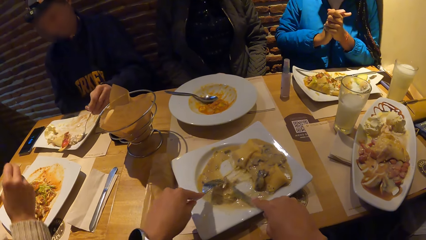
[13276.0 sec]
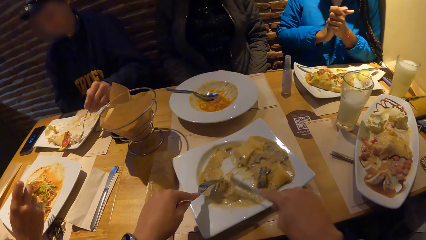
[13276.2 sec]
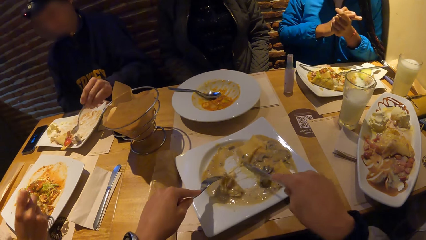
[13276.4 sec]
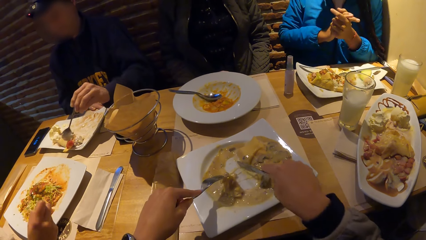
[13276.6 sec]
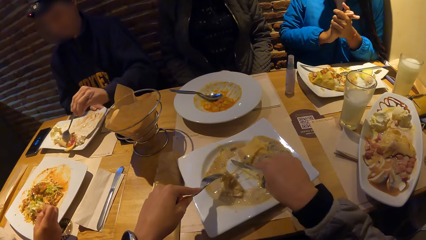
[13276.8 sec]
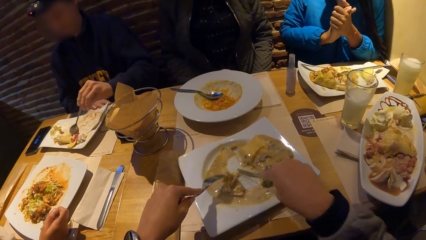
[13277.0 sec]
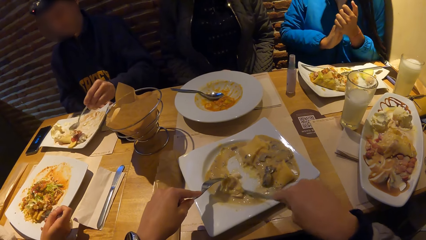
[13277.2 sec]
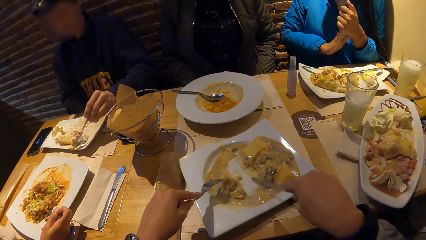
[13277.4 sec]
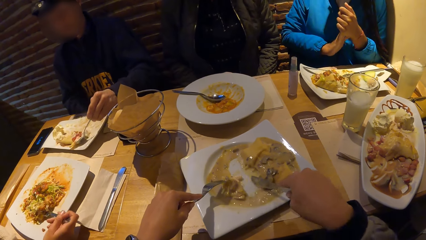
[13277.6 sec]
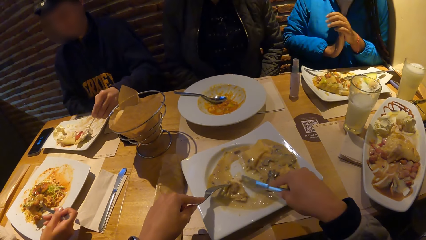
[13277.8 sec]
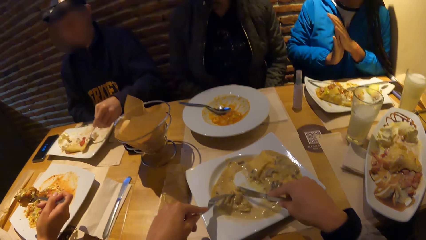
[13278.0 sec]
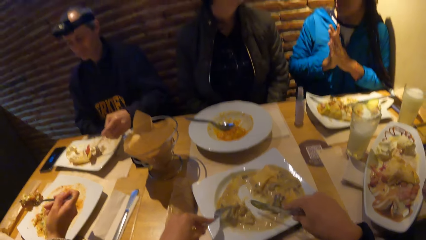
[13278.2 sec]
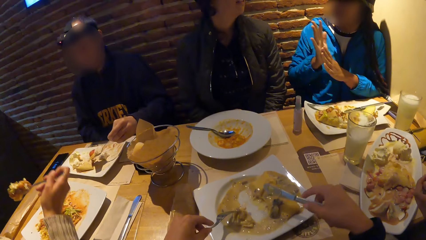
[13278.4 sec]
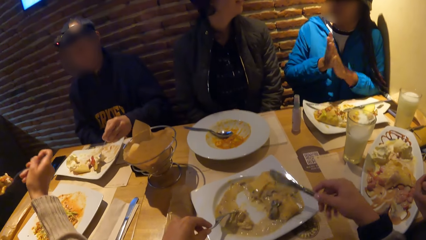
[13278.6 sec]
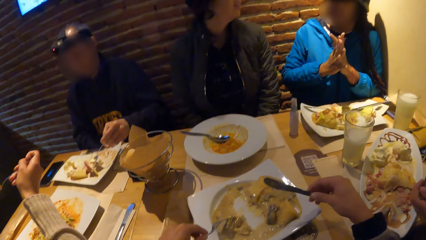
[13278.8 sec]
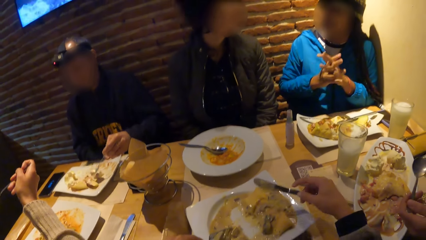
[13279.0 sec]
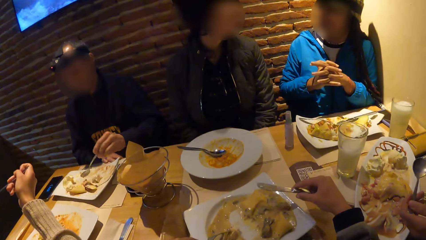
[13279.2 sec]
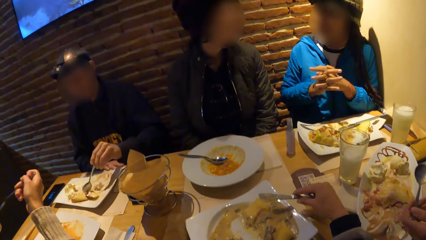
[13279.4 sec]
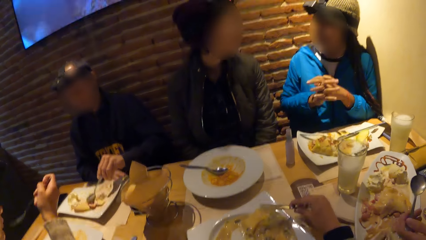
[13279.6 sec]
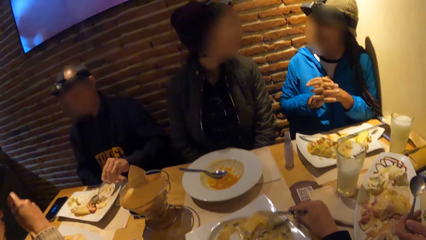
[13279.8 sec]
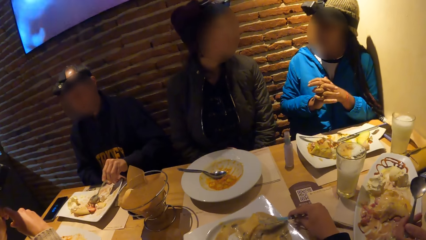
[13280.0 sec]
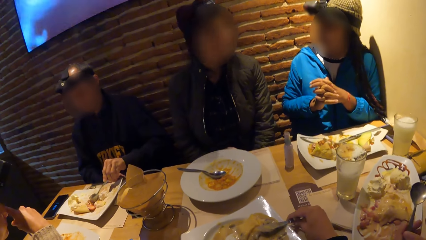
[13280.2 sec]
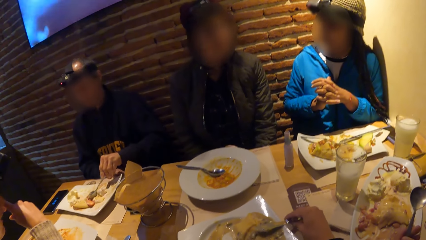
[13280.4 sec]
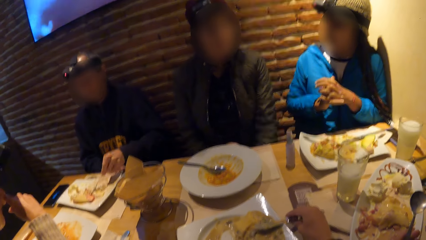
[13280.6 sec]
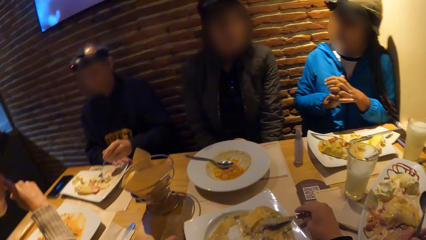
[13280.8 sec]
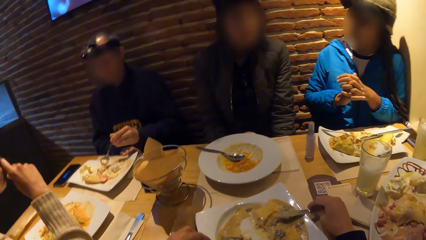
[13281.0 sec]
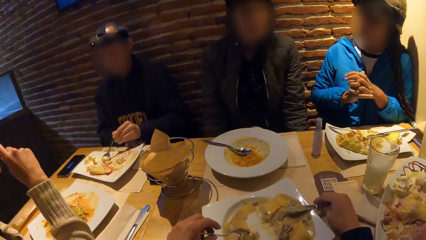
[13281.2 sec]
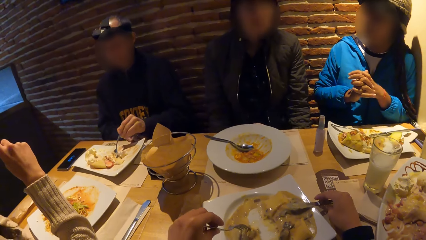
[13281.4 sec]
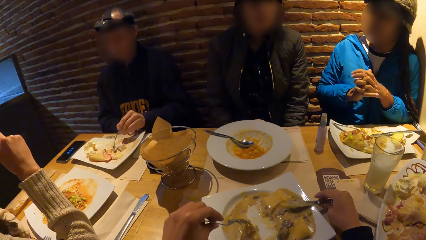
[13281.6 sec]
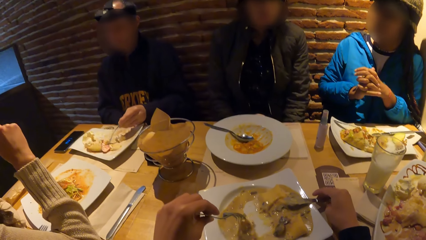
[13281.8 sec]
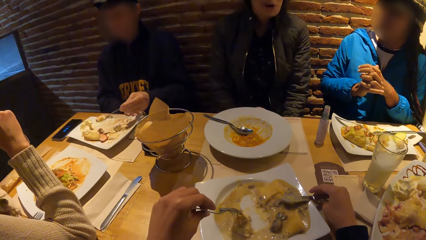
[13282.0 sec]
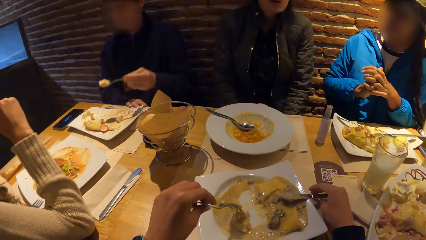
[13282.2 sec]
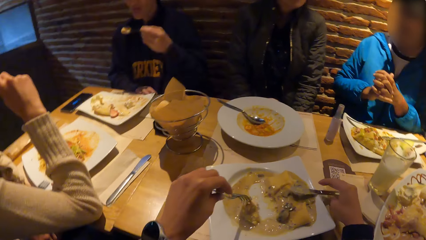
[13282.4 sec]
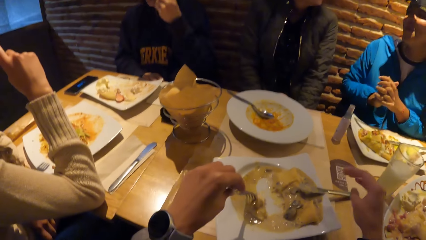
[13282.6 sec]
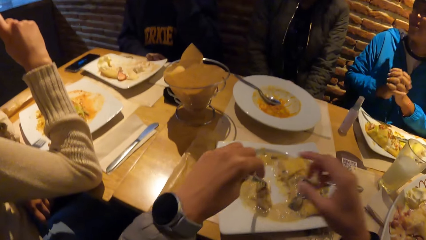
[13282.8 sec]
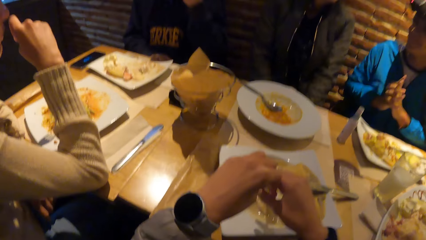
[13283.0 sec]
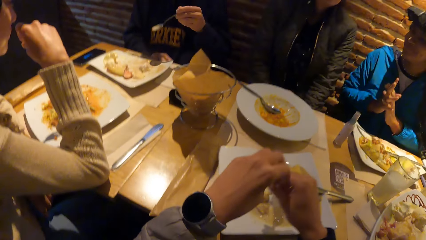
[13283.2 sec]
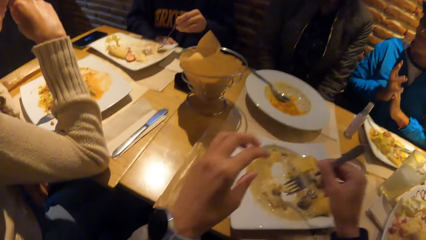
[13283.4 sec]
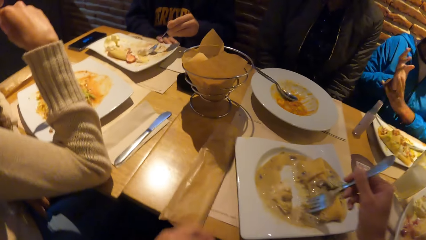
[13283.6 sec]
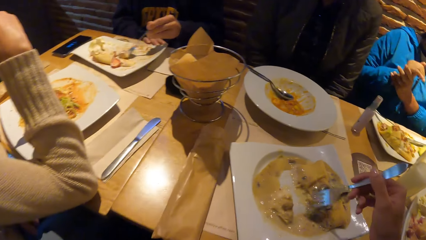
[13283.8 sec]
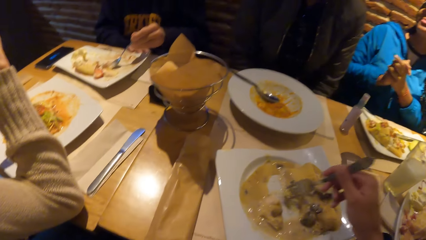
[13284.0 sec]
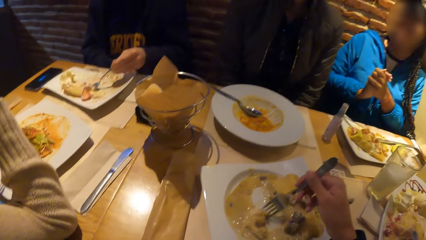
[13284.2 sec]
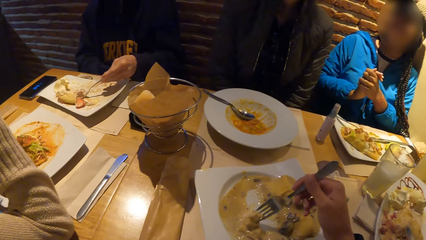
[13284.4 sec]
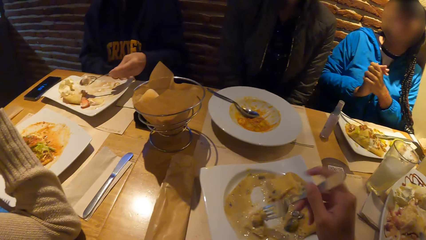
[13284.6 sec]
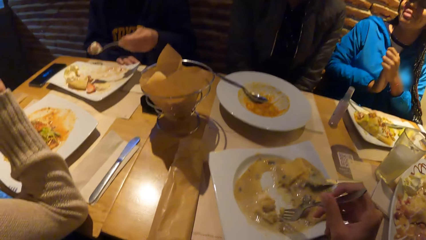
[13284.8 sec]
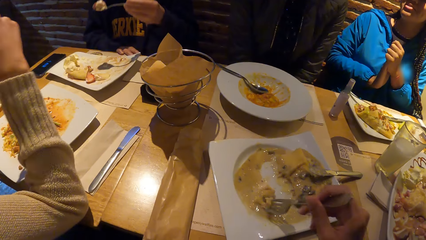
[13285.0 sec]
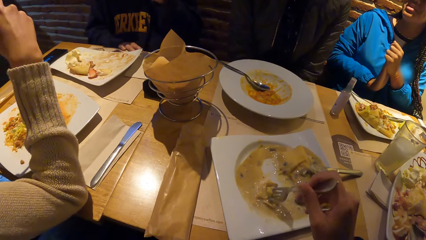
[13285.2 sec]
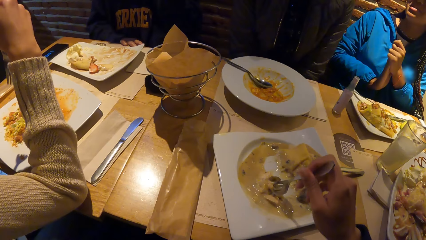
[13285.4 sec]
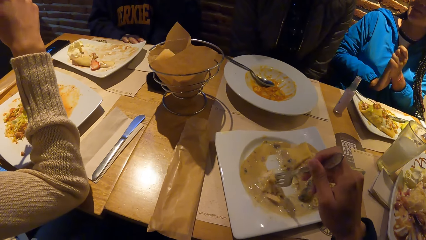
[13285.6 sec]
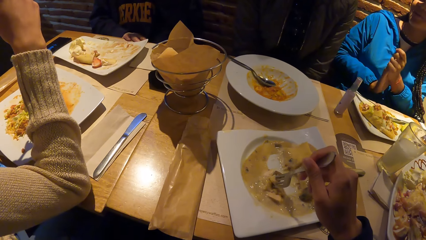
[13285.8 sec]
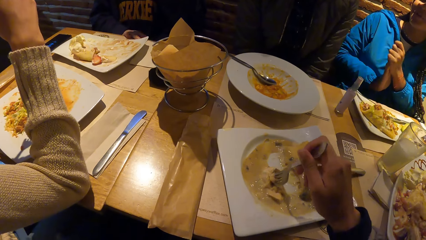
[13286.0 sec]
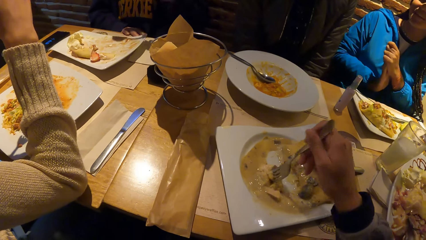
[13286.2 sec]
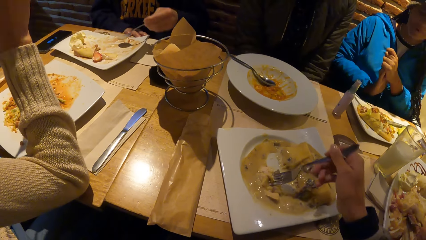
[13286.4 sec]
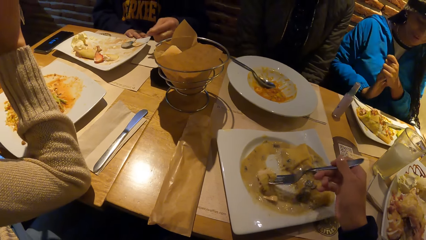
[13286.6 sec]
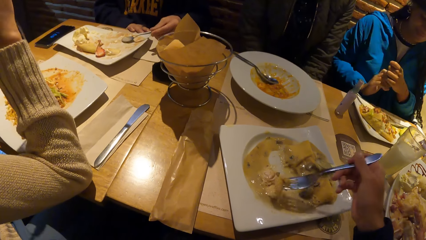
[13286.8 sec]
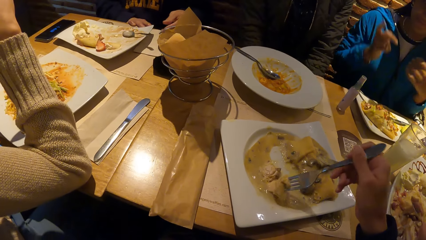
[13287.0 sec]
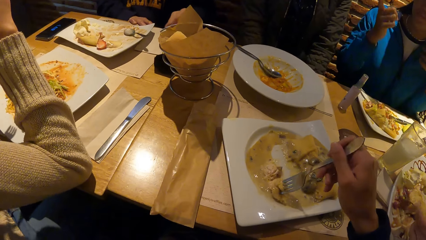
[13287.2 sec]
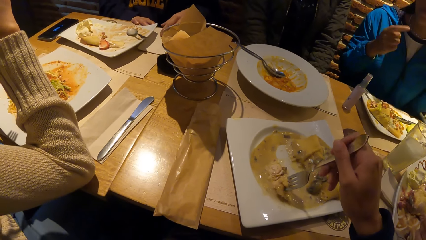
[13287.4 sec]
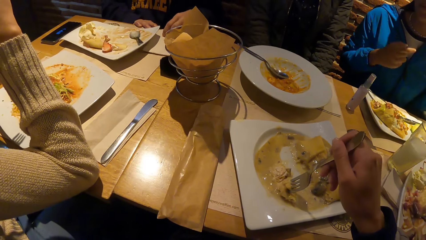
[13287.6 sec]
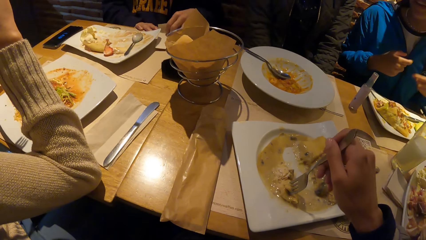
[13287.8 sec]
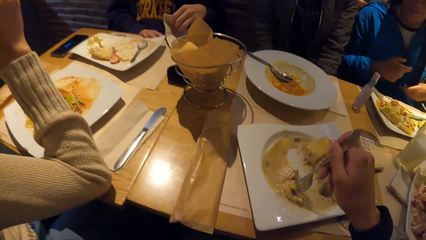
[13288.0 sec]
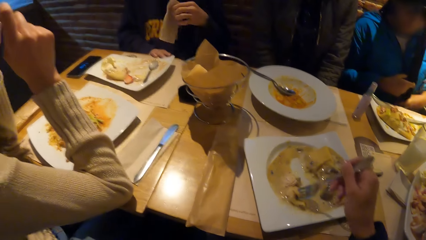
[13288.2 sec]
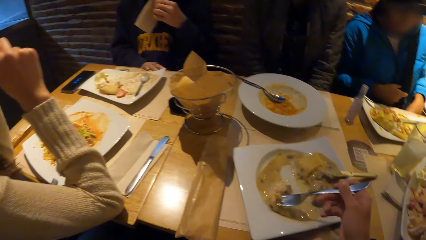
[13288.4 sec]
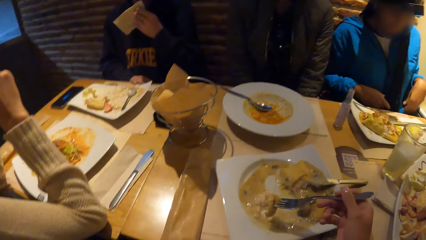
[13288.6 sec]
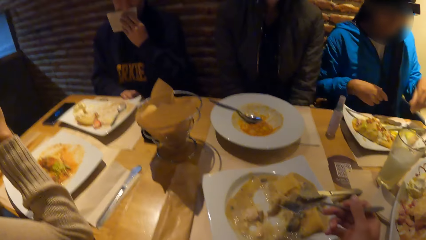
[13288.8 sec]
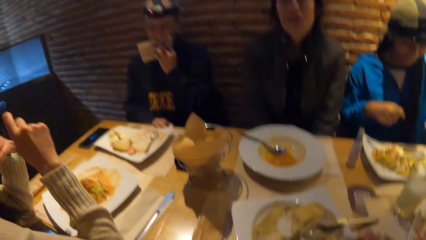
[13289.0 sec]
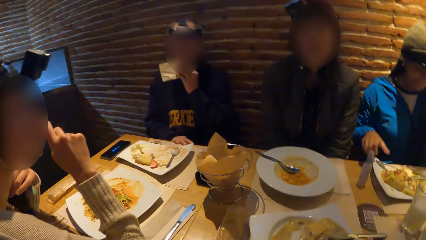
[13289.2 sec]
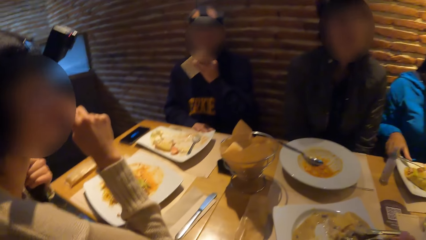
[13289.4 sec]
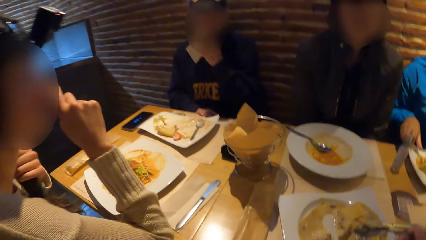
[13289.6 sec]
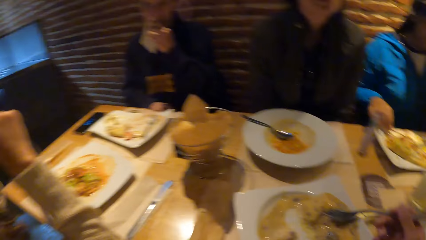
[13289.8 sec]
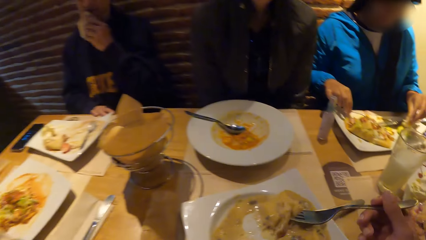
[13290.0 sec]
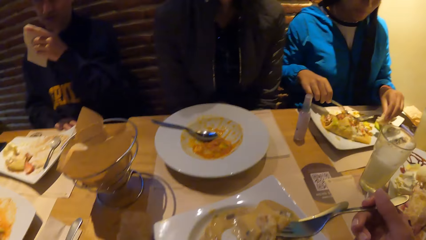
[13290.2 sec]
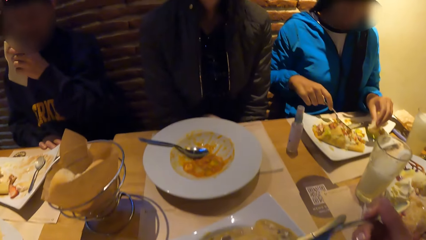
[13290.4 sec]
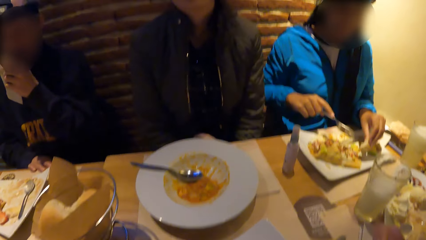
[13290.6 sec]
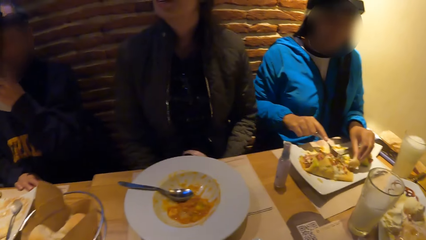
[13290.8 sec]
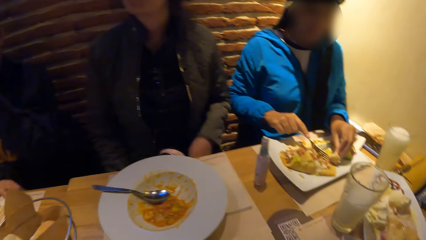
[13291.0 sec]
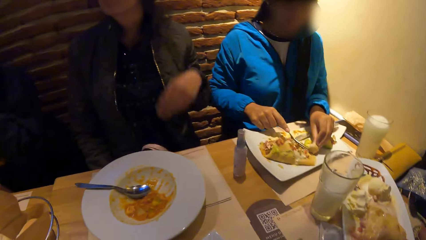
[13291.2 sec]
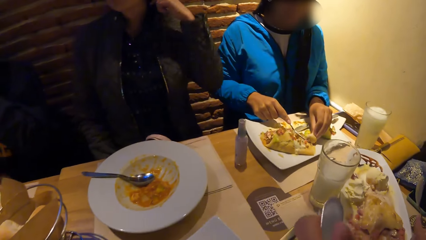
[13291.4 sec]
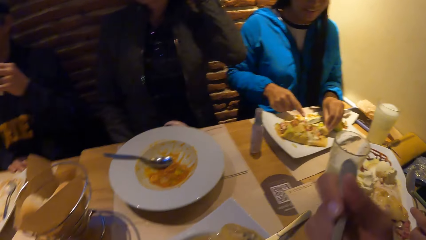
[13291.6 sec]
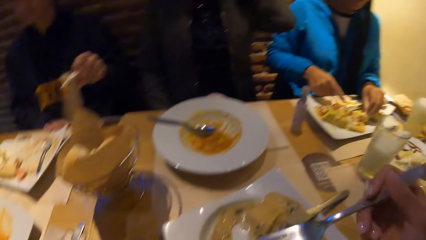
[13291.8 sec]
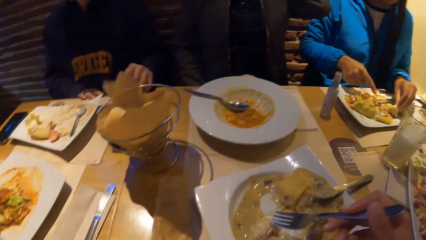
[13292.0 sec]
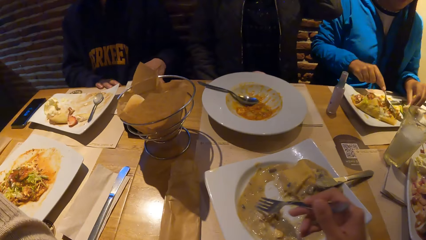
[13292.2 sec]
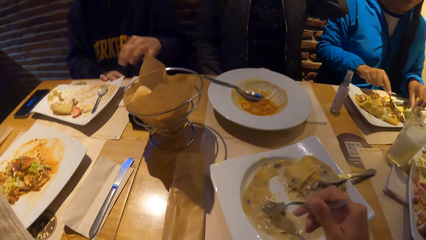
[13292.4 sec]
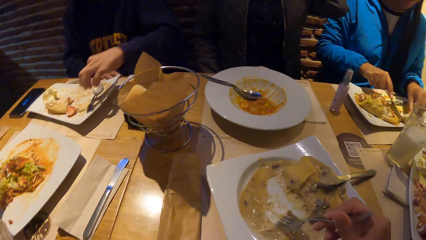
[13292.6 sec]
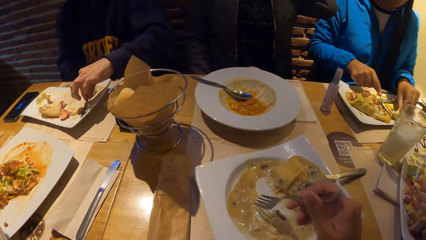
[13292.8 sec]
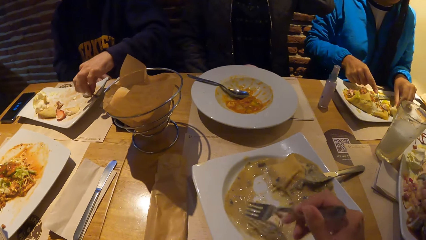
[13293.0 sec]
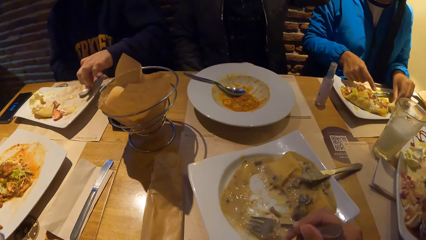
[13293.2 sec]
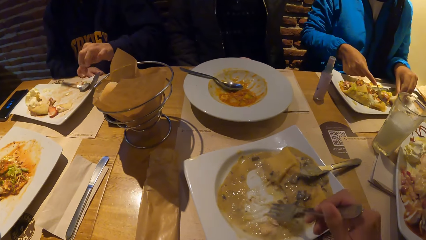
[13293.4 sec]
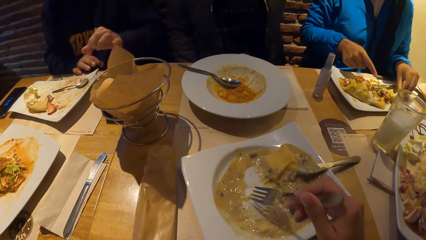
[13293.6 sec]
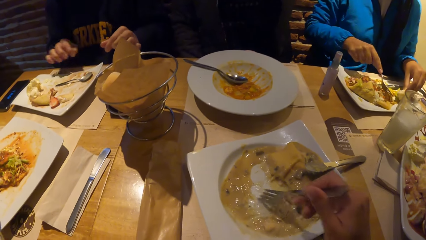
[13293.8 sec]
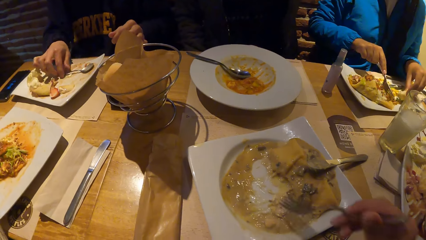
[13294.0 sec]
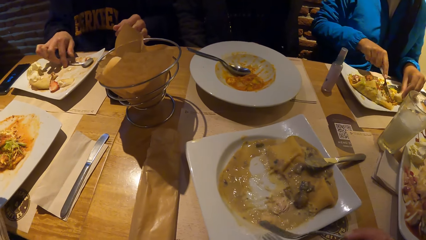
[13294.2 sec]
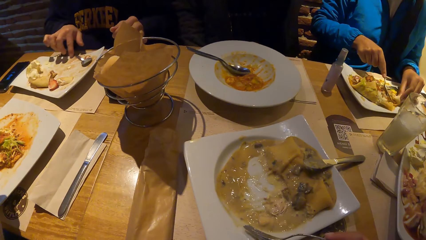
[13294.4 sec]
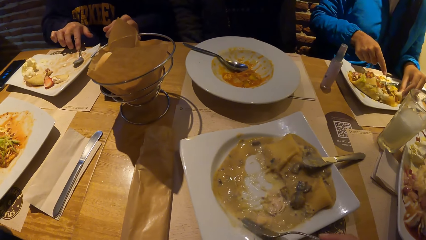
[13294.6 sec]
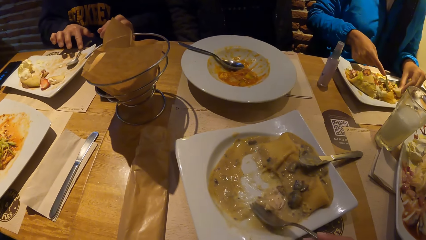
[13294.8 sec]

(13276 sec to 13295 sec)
A woman puts food in her mouth with a spoon in her right hand. The camera wearer puts the knife on the table. He scoops food from the plate. A man cleans his mouth with a tissue in his left hand. The camera wearer puts the food in his mouth with the fork in his right hand. The man drops the tissue in his left hand on the table. The camera wearer scoops food from the plate.
